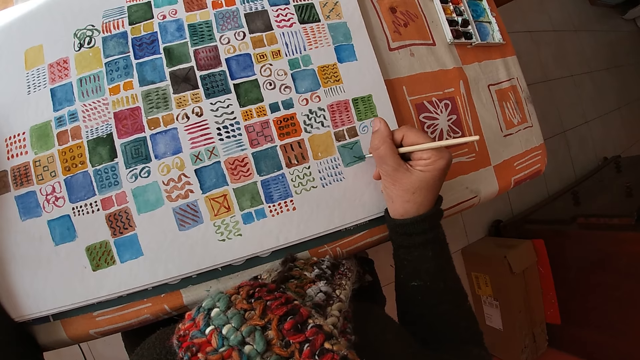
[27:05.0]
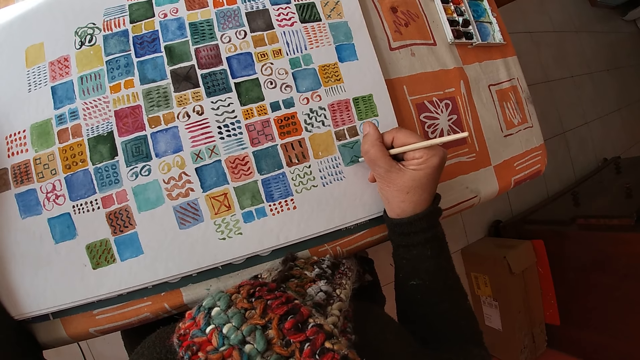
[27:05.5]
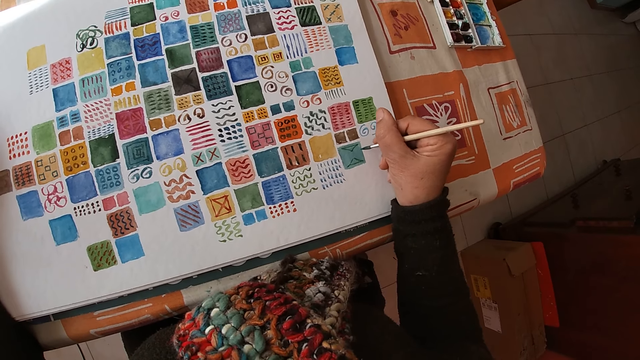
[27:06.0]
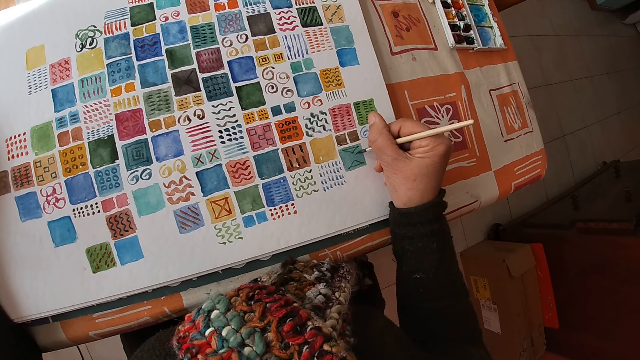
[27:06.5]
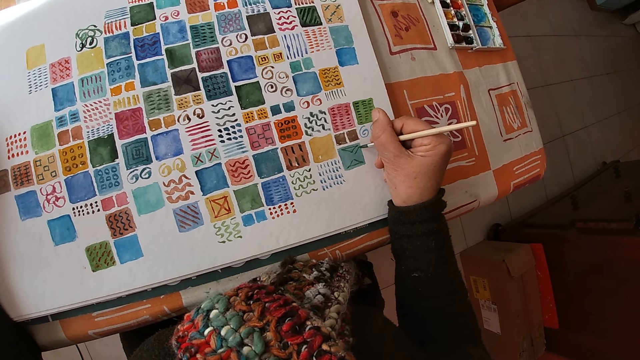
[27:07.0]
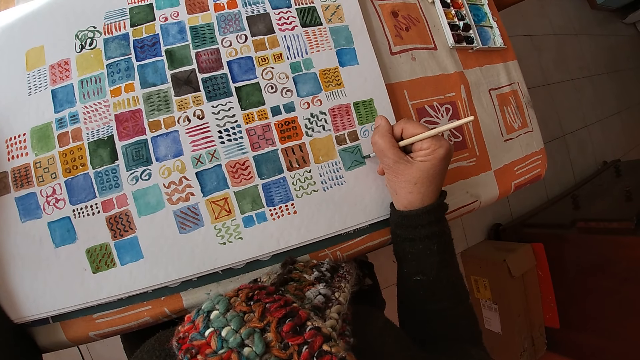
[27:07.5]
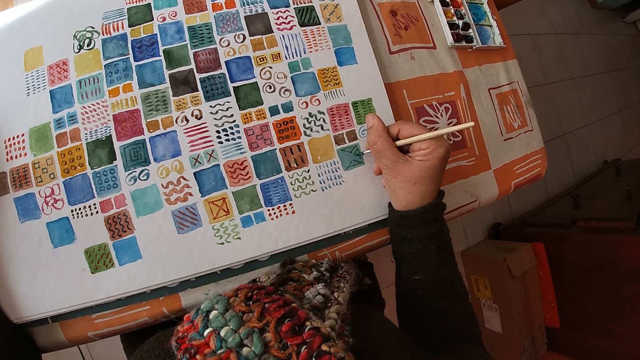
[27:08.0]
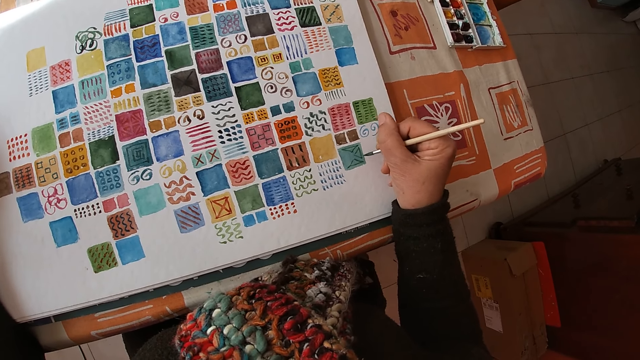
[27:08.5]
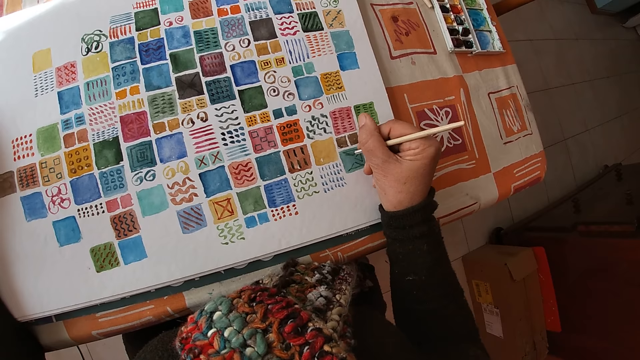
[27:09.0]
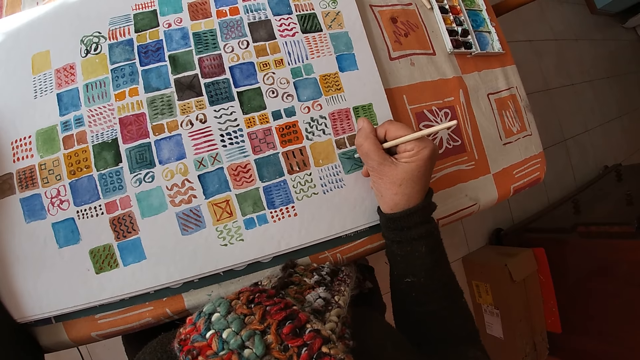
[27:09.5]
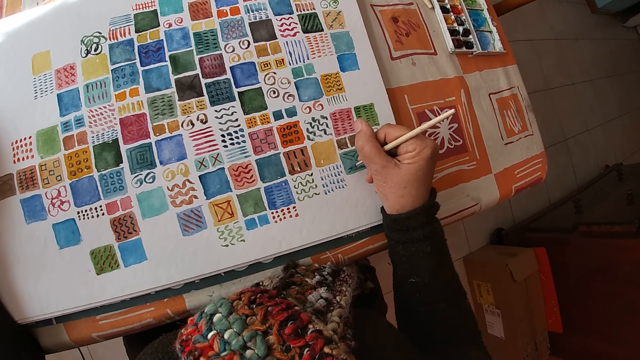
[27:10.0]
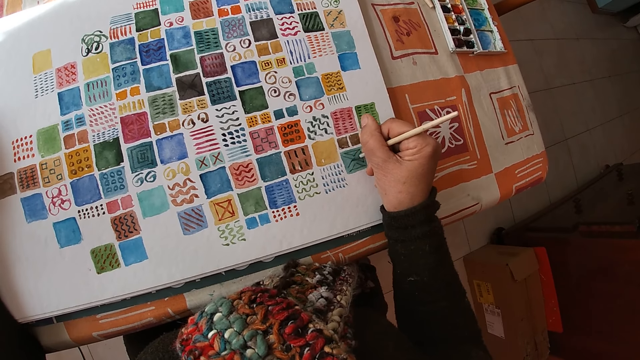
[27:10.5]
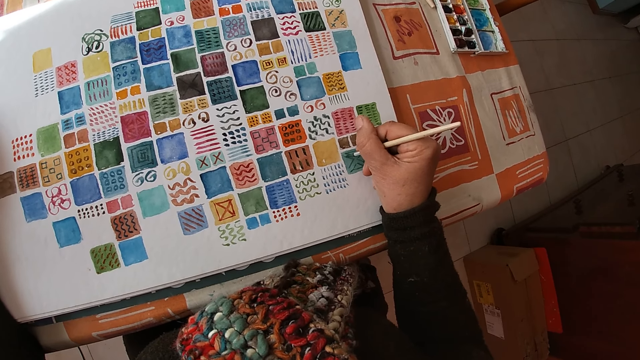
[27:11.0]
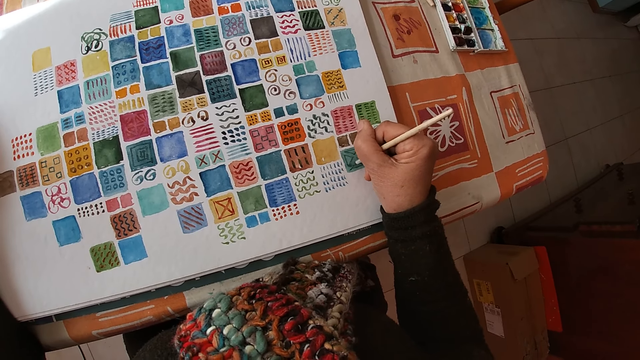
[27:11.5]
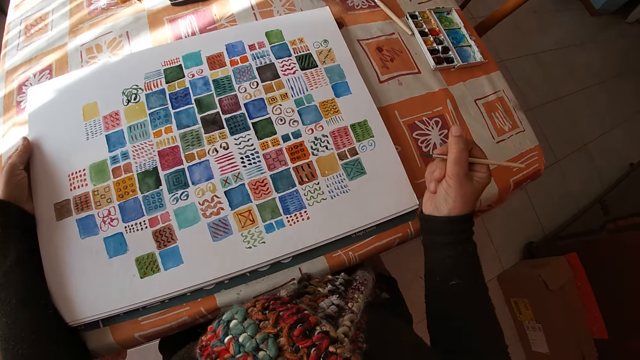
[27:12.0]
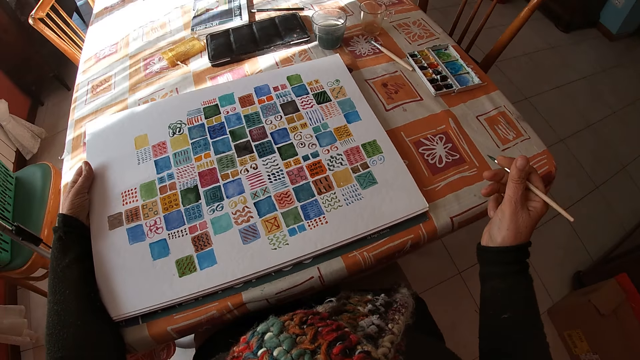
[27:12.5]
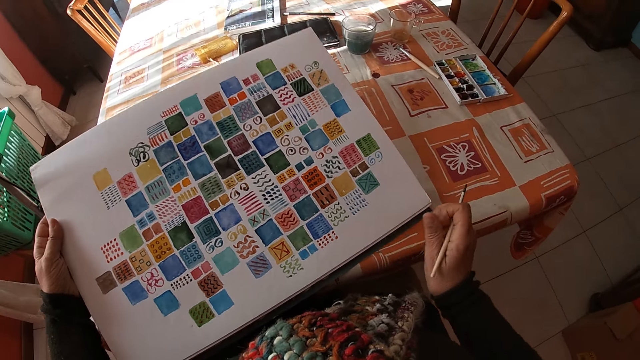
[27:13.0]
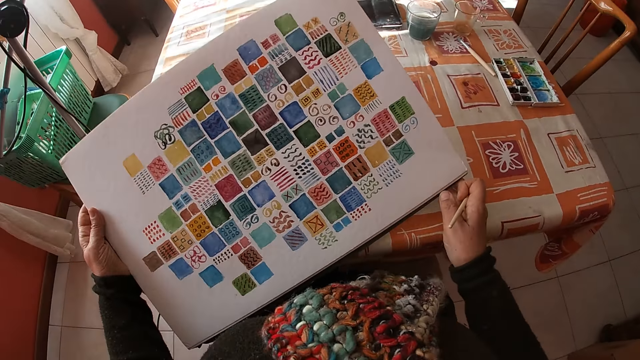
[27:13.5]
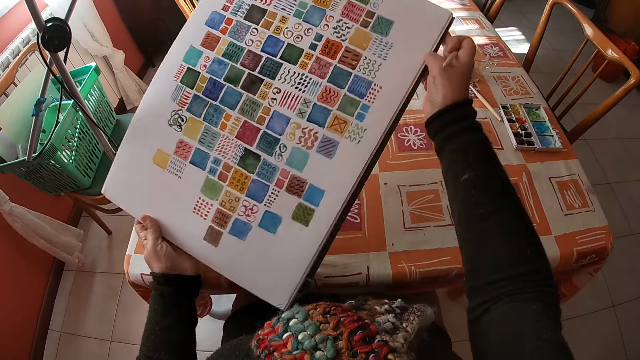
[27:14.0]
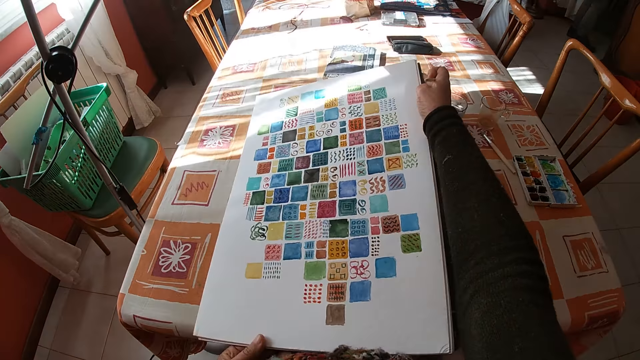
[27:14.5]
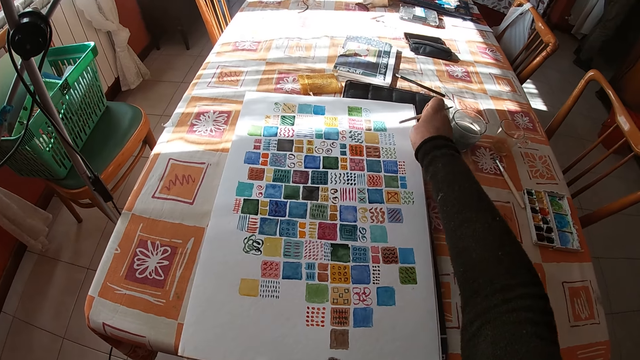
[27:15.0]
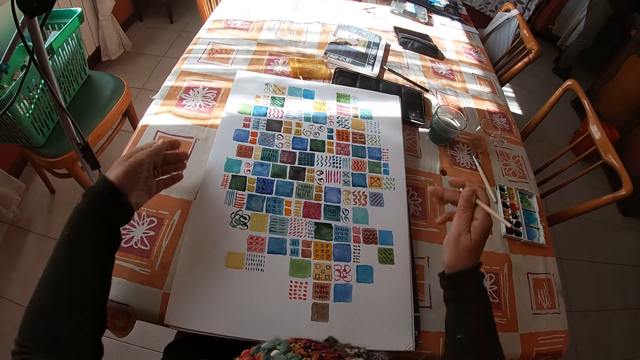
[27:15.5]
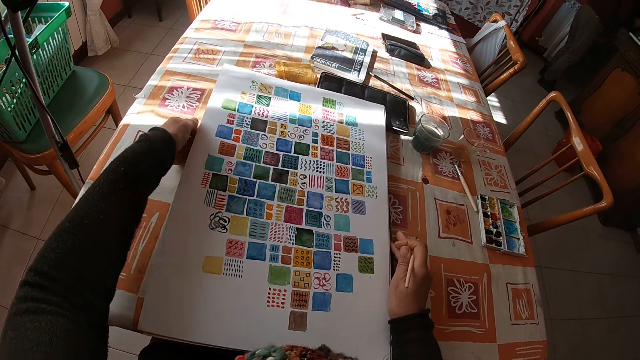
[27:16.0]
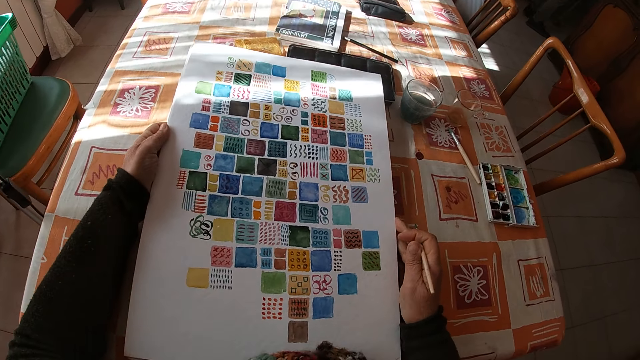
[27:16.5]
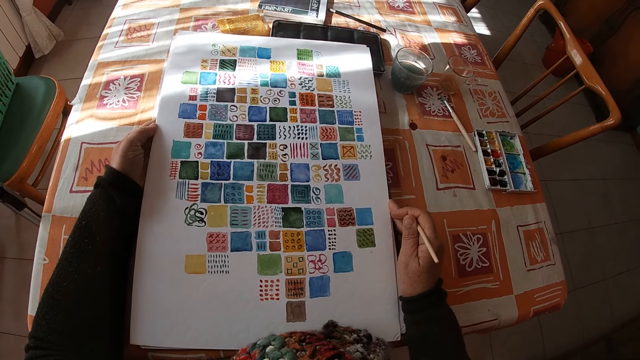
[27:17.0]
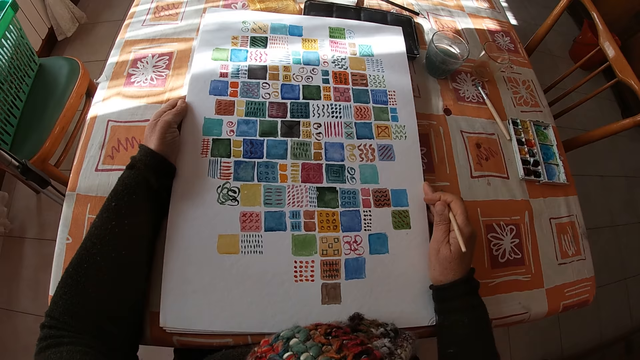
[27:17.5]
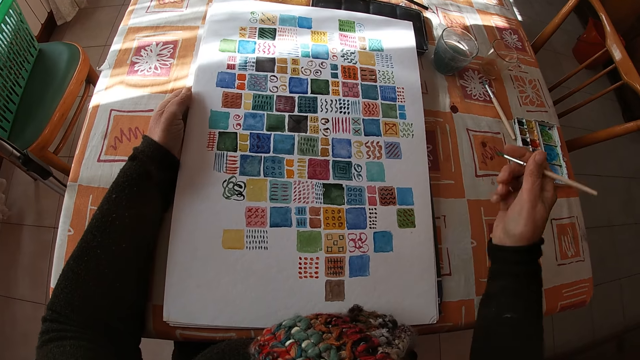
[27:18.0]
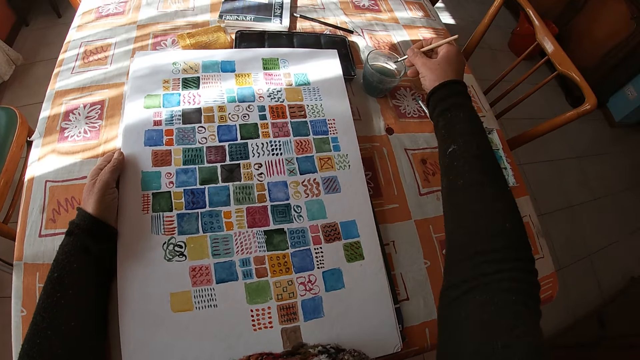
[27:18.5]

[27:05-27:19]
The camera wearer holds the paintbrush. She lifts the canvas pad or drawing from the table with her left hand. She turns the drawing. She adjusts the canvas pad on the table with both hands. She drops the canvas pad on the table with both hands. She adjusts the canvas pad on the table with both hands. She holds the drawing and looks at the drawing.

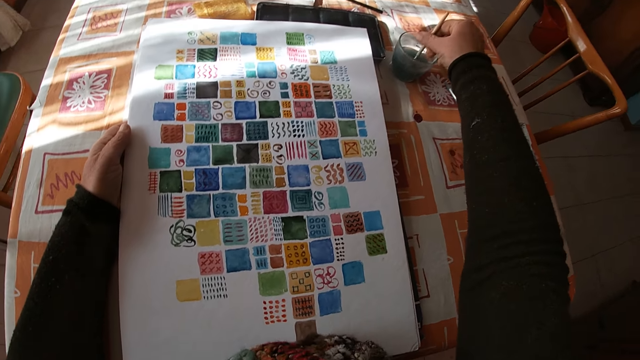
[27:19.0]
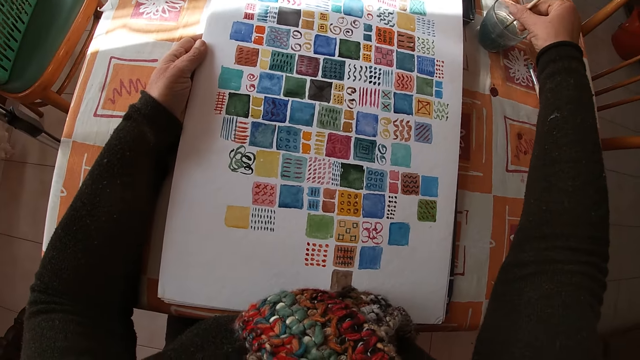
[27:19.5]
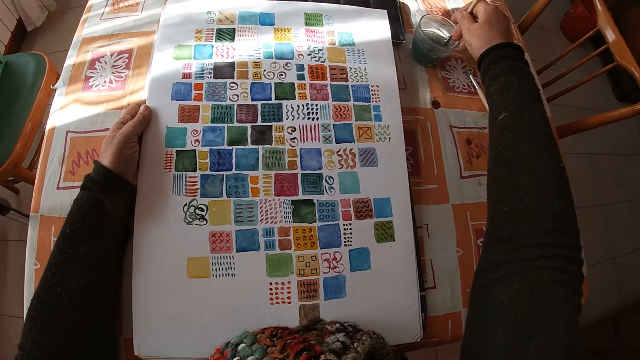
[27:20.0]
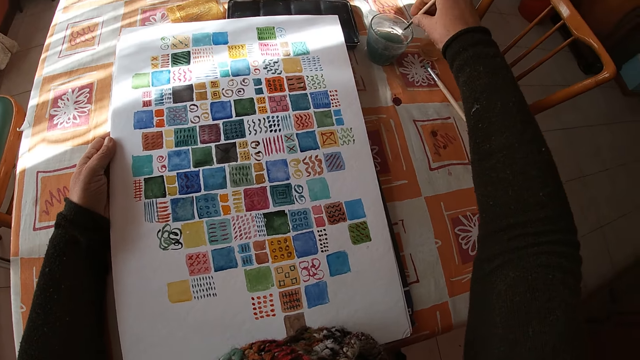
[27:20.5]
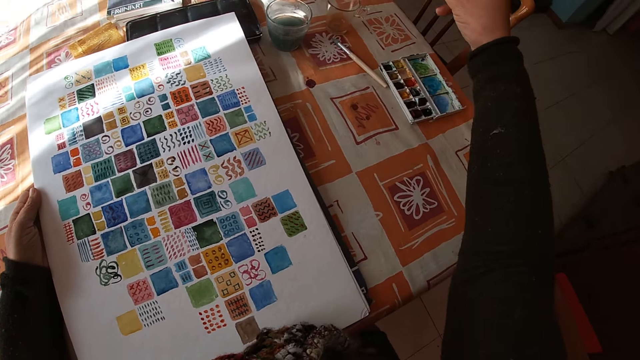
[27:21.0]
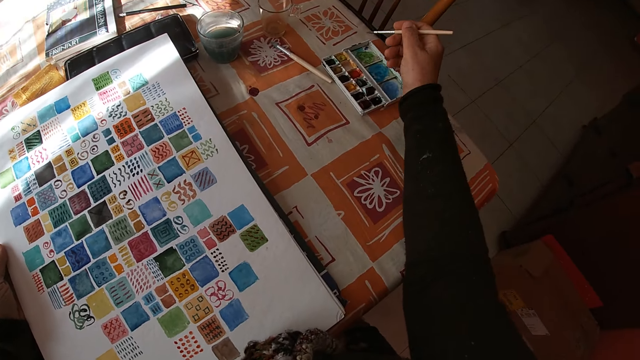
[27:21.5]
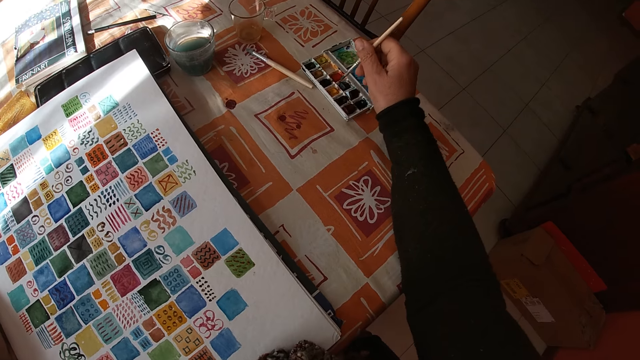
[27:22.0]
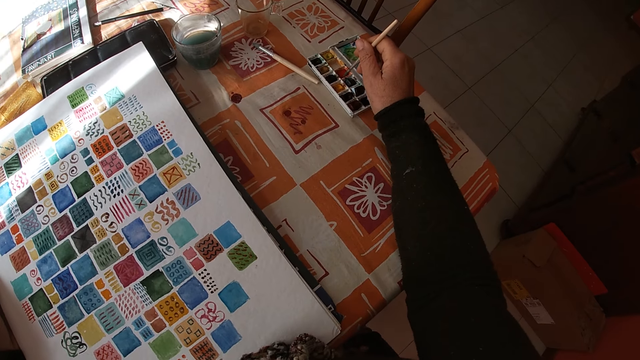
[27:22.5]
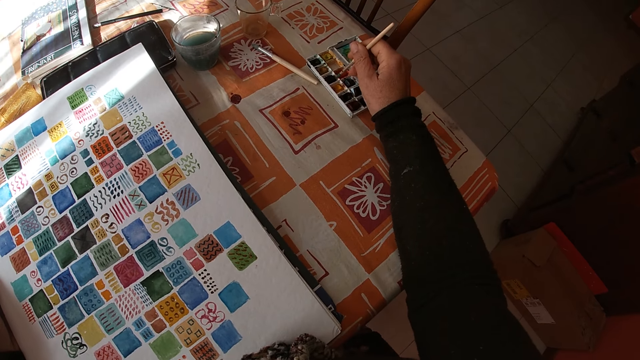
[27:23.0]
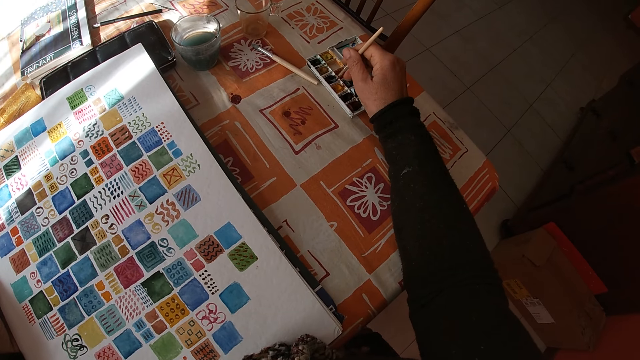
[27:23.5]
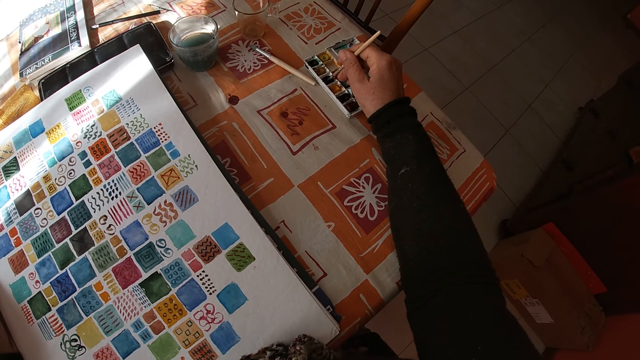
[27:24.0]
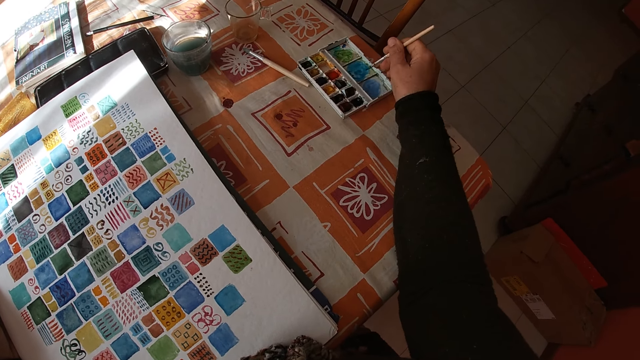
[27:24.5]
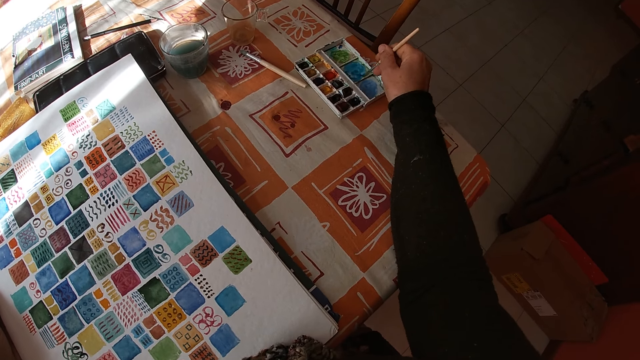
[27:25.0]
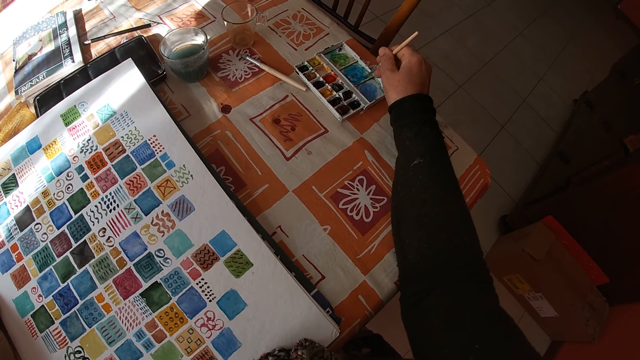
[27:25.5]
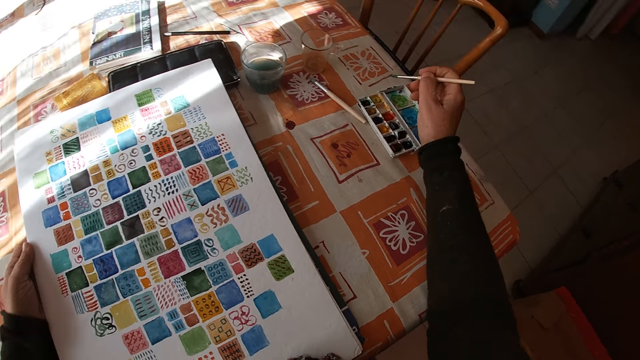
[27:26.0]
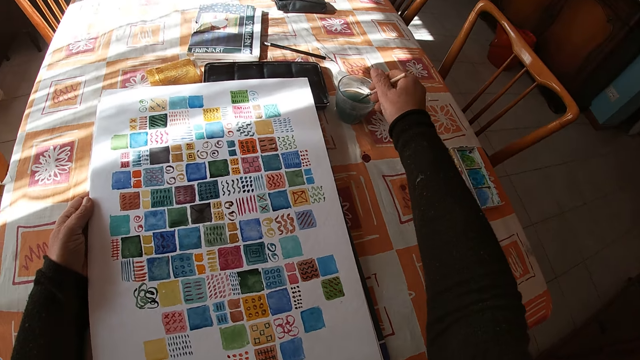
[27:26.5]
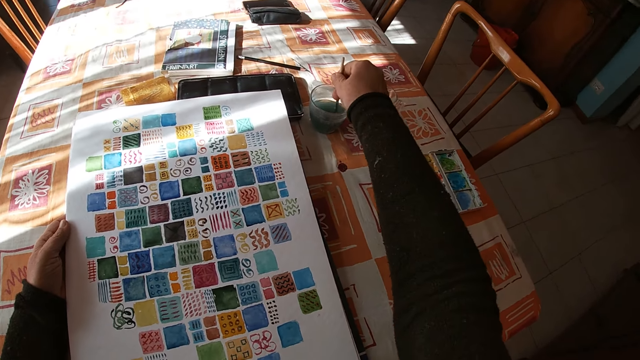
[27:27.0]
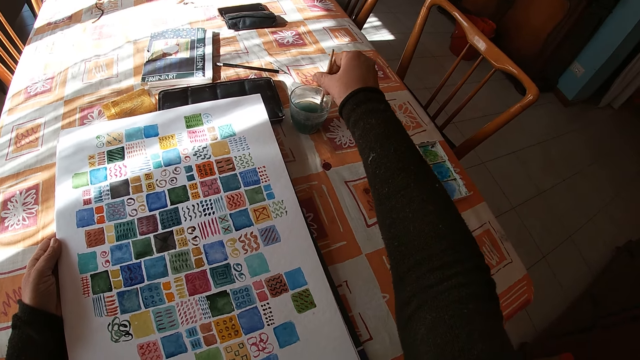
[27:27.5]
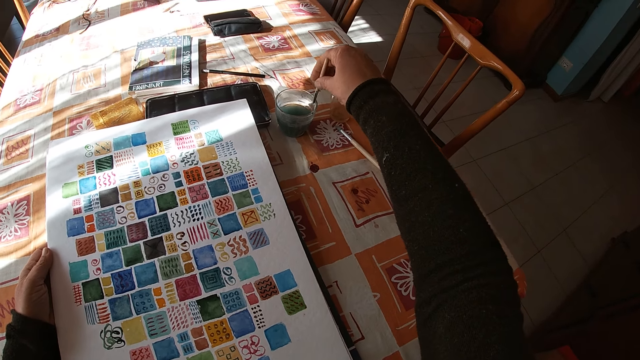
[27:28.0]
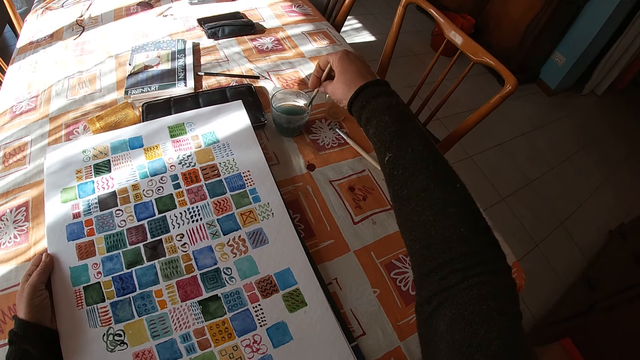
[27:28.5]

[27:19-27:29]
The camera wearer rinses the paintbrush in a bowl of water or glass on the table with her right hand. She shakes the paintbrush and holds the paintbrush. She mixes colors with the paintbrush in a color palette on the table with her right hand. She applies the paint on the paintbrush and applies the paint on the paint box. She rinses the paintbrush in the bowl of water on the table with her right hand. She shakes the paintbrush.
